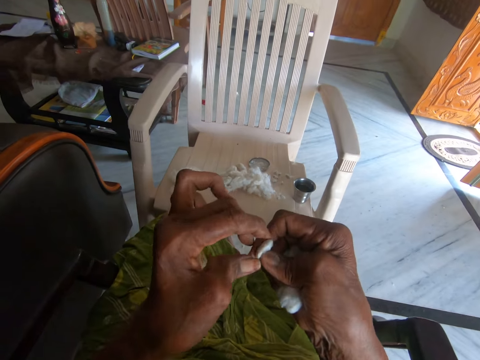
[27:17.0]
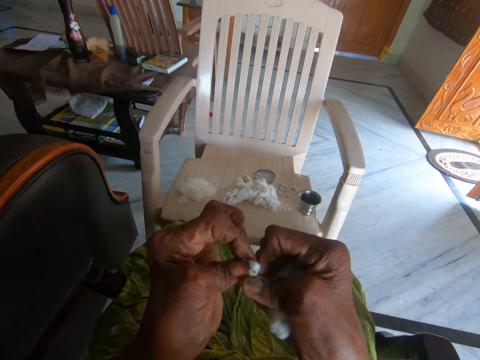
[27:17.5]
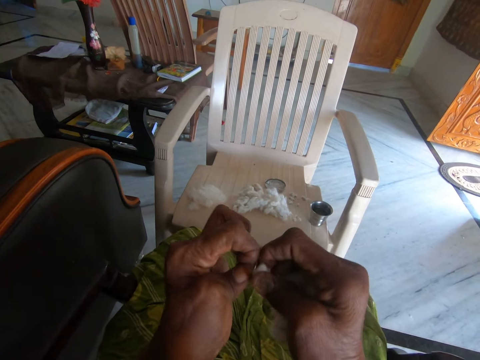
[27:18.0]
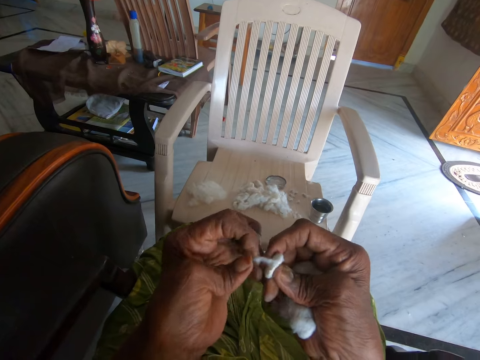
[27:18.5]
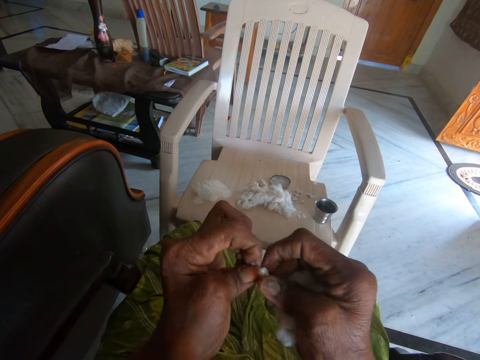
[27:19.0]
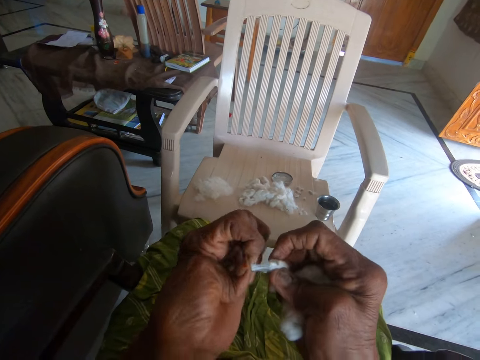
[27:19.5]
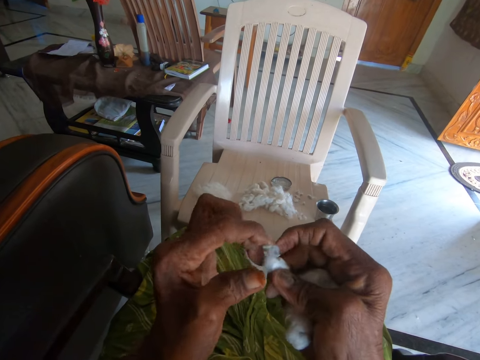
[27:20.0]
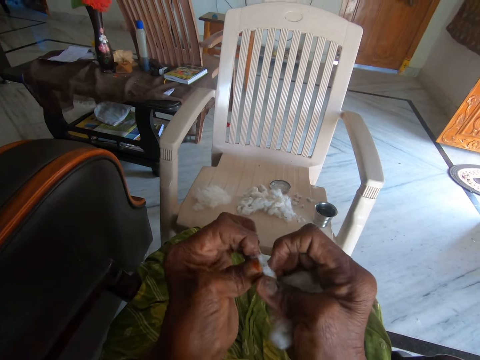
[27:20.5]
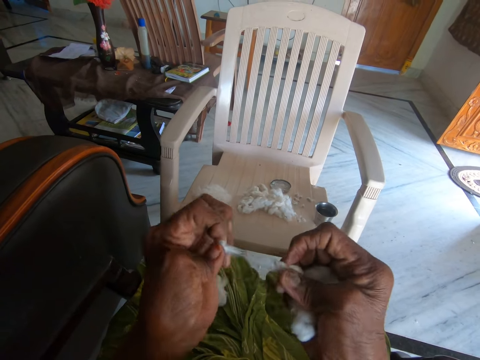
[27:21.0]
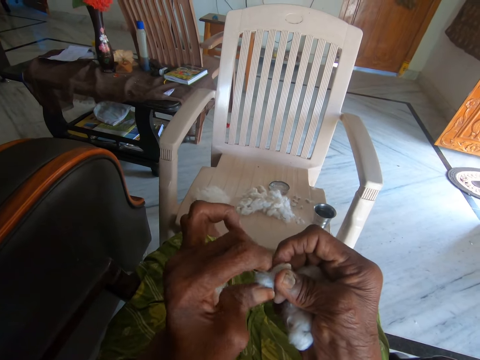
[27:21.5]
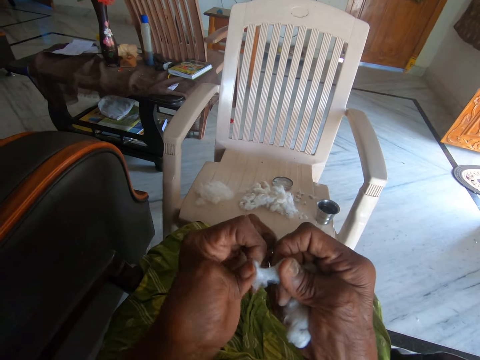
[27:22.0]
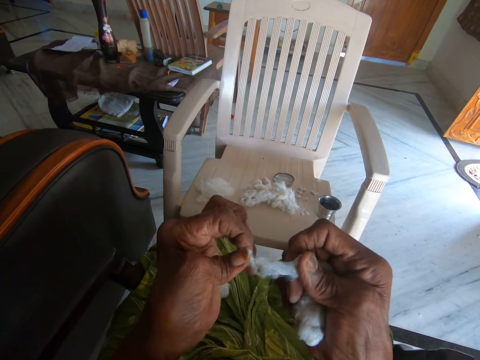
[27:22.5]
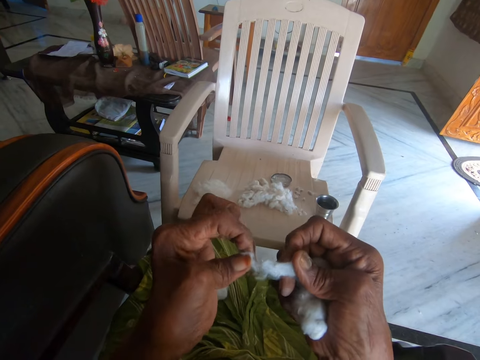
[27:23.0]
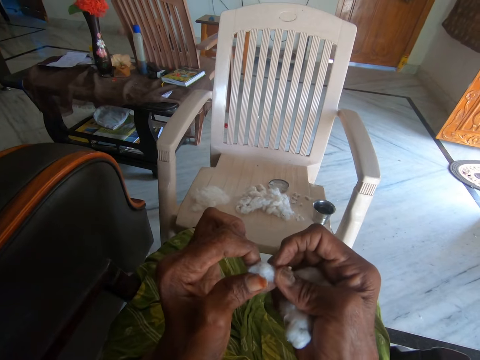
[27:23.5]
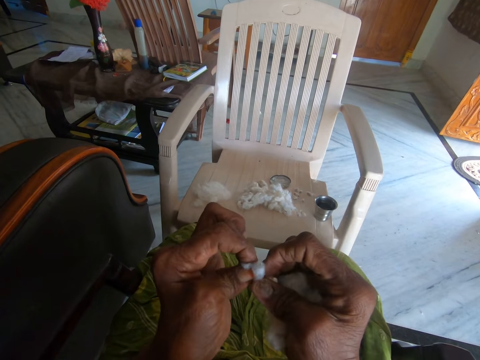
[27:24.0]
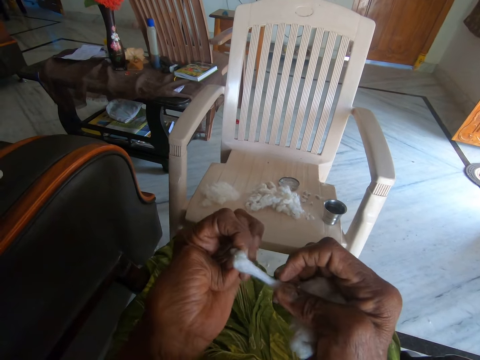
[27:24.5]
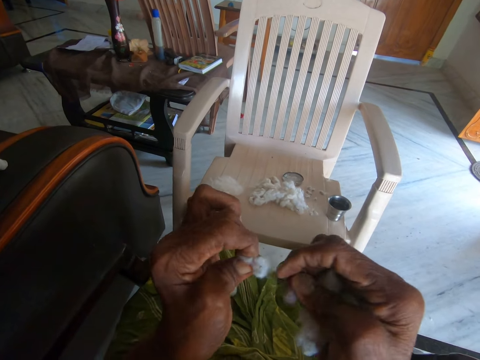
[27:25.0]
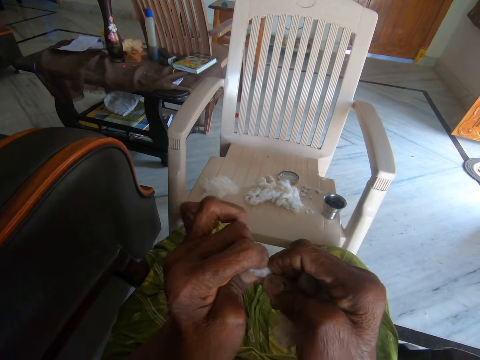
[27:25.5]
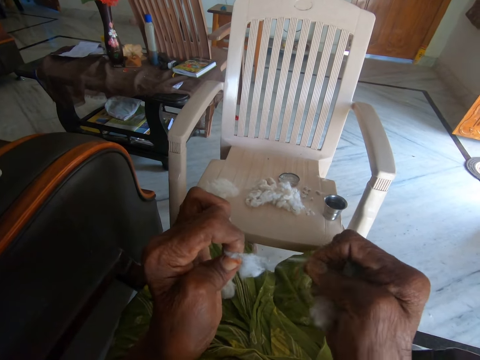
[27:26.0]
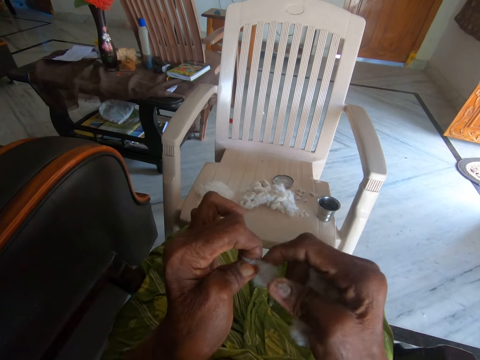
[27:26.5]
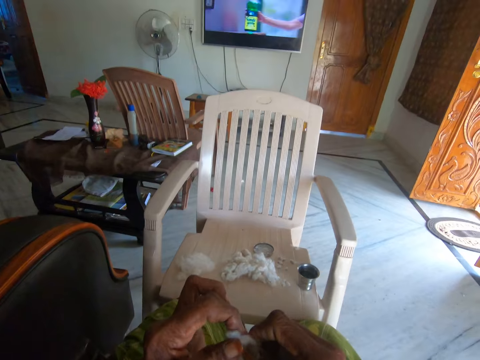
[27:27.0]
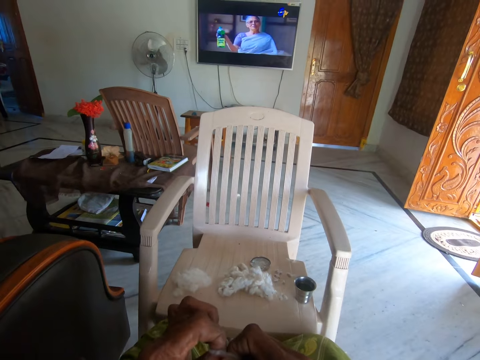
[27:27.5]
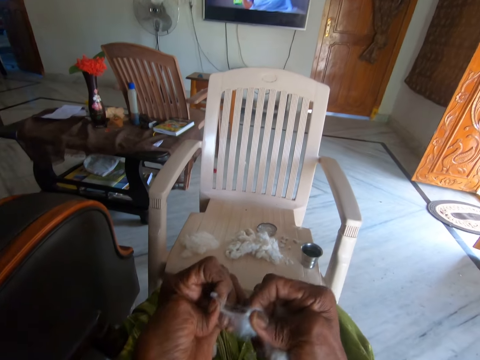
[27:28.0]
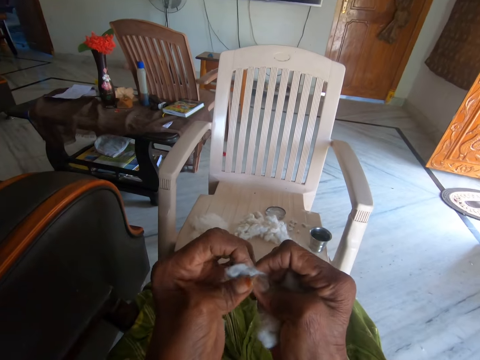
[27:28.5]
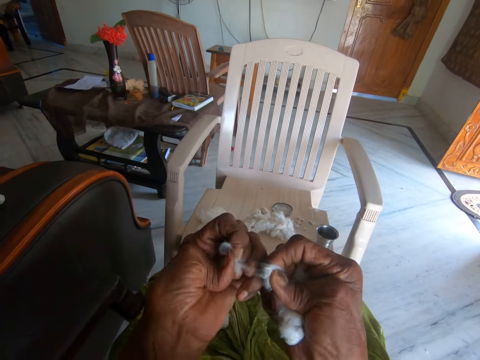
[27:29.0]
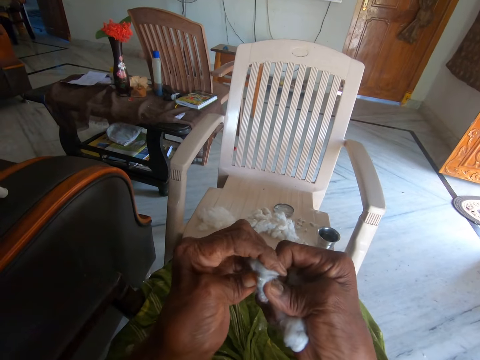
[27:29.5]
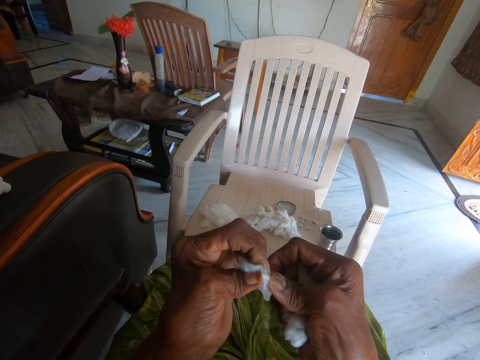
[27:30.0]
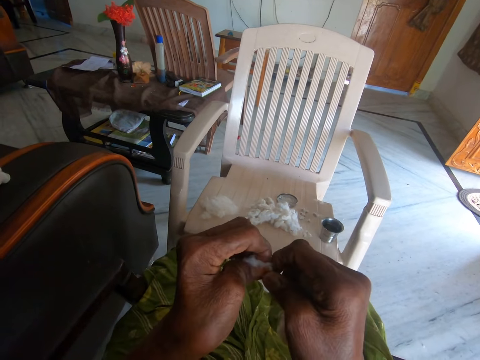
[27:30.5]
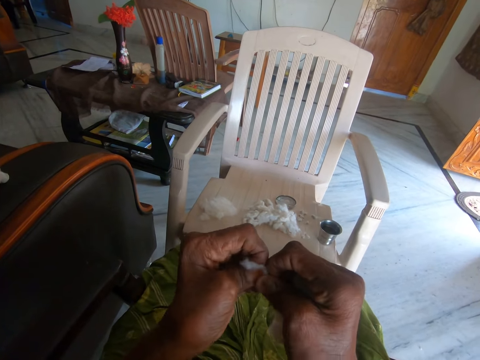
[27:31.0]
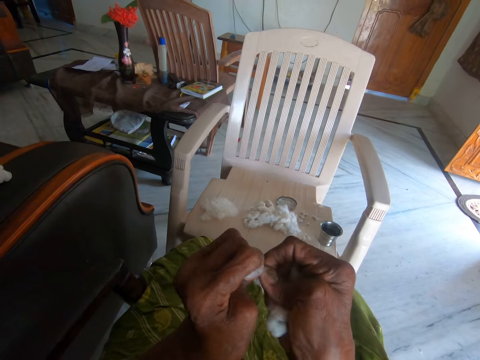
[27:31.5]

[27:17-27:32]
The camera wearer separates the other cotton with her hands. She drops a cotton wool piece. She tears the cotton wool. She drops the cotton wool pieces. She tears the cotton wool.

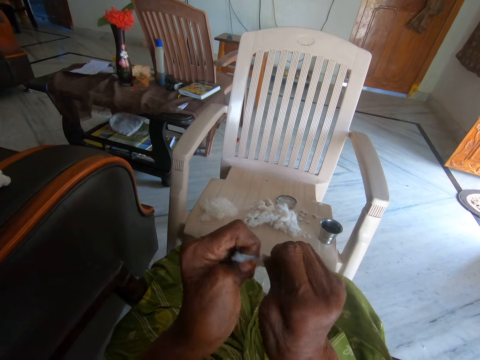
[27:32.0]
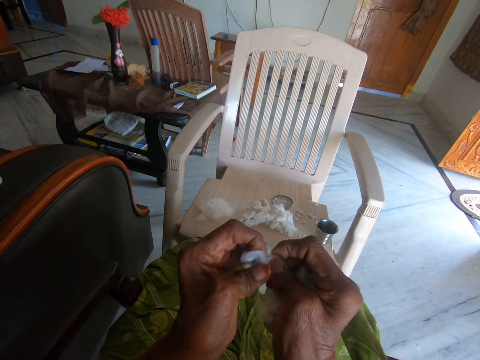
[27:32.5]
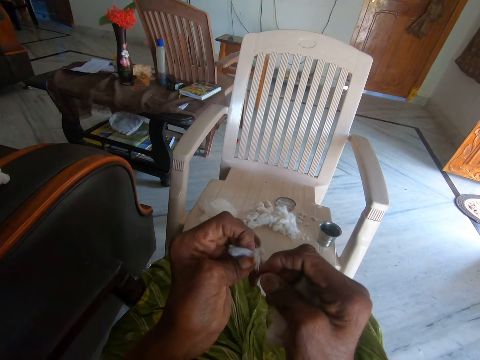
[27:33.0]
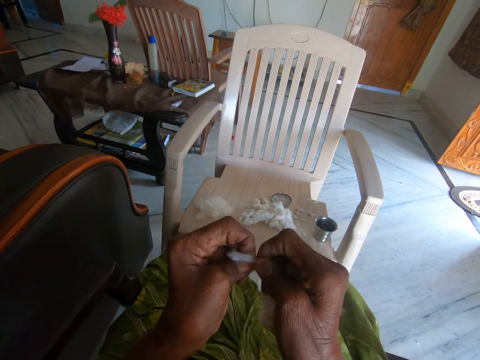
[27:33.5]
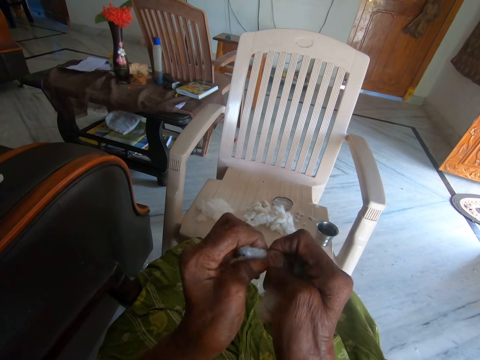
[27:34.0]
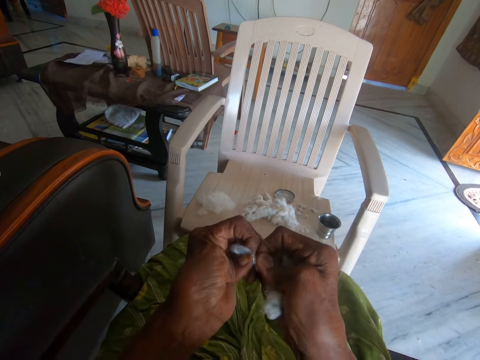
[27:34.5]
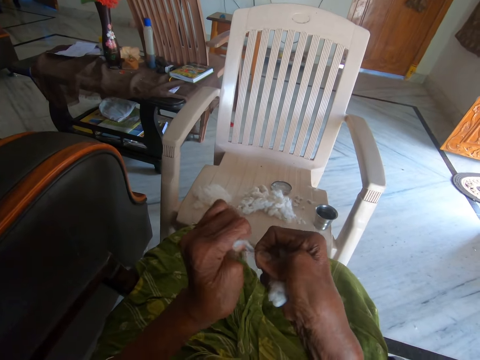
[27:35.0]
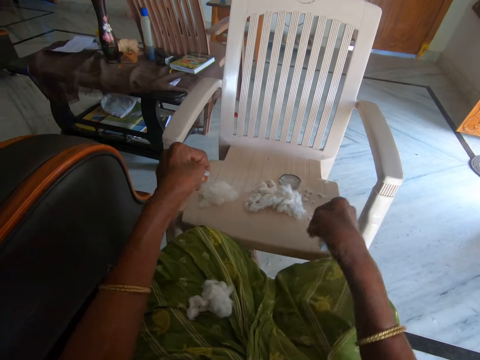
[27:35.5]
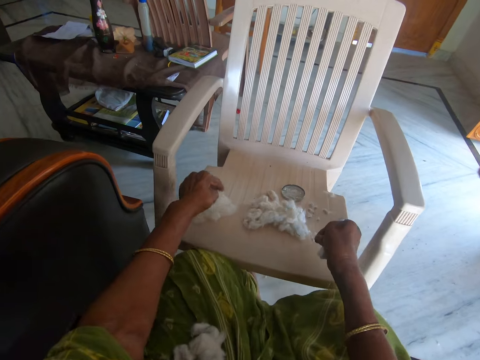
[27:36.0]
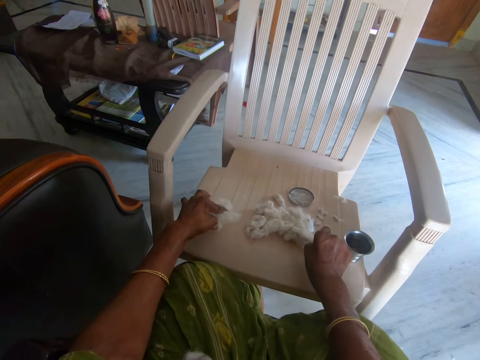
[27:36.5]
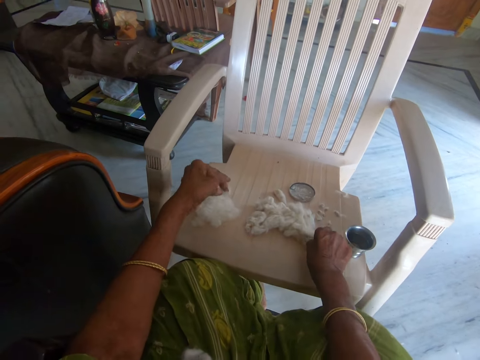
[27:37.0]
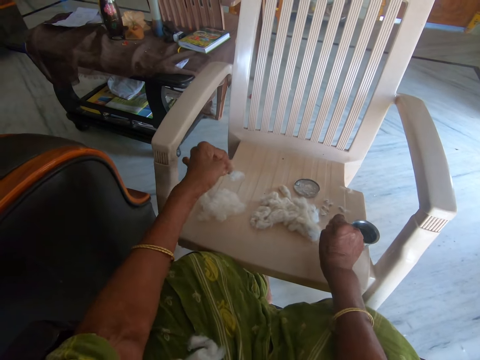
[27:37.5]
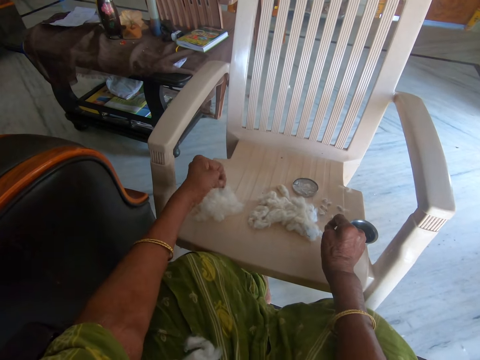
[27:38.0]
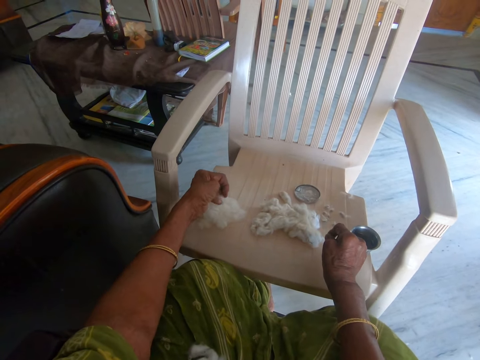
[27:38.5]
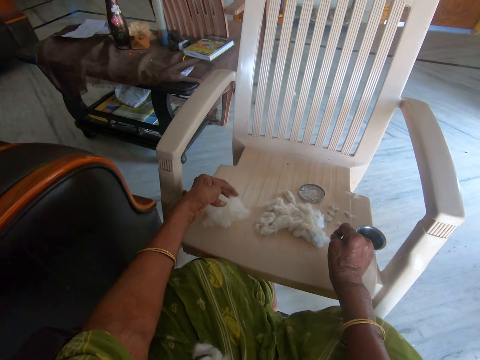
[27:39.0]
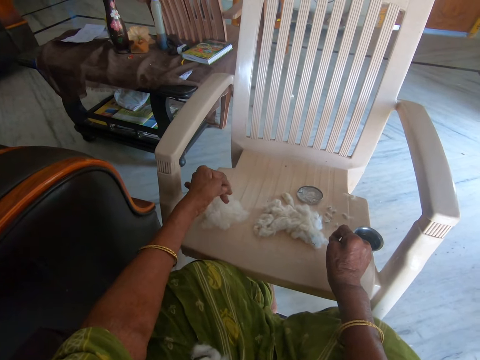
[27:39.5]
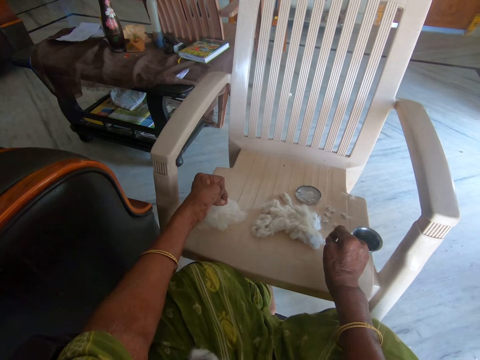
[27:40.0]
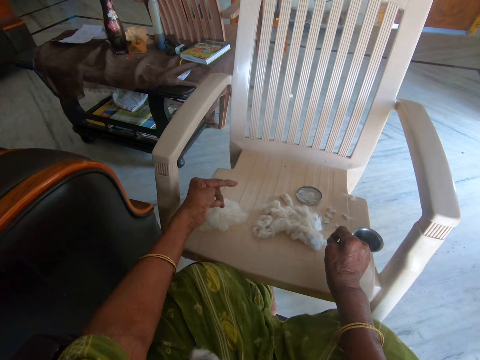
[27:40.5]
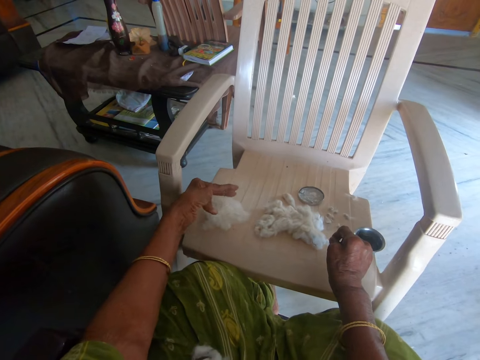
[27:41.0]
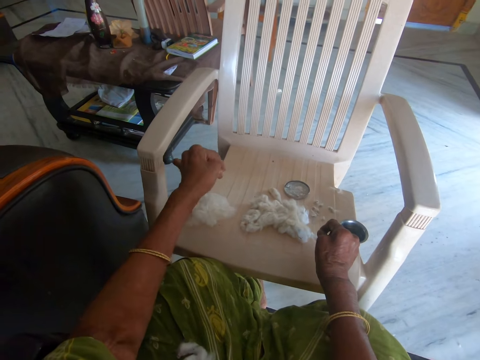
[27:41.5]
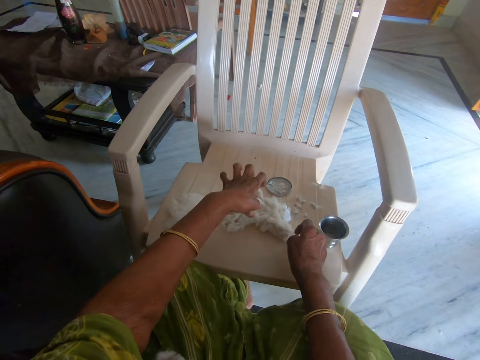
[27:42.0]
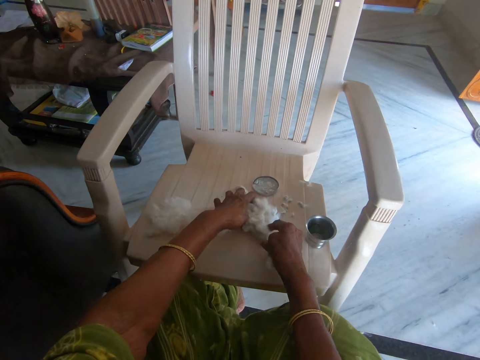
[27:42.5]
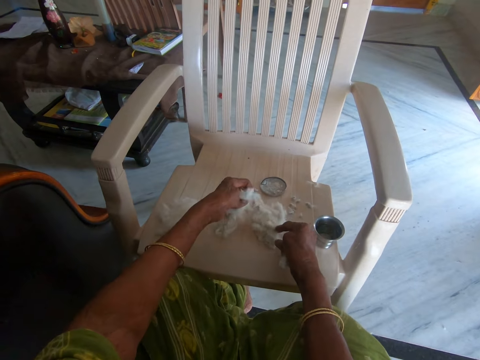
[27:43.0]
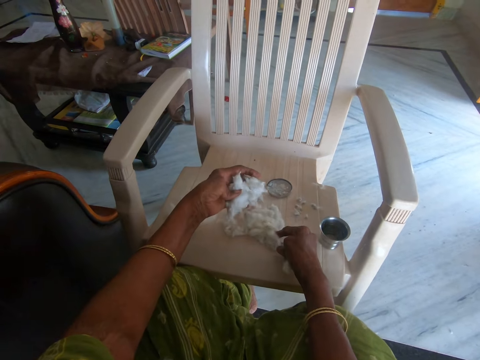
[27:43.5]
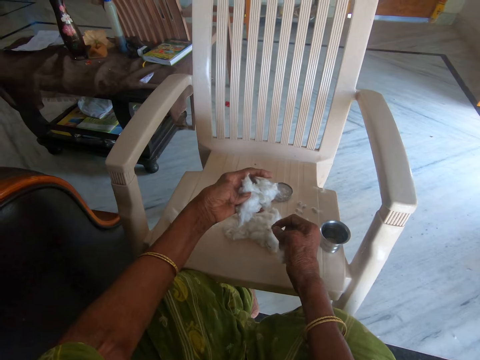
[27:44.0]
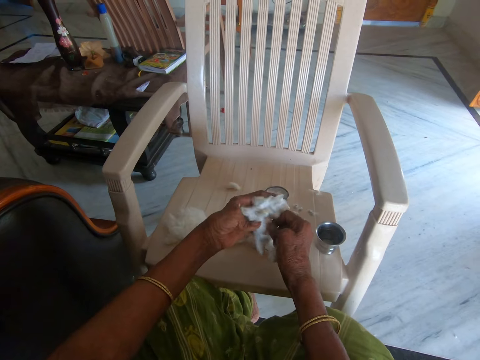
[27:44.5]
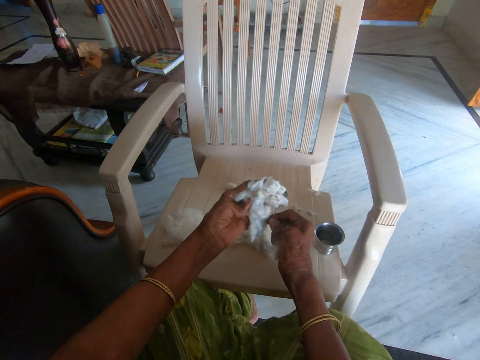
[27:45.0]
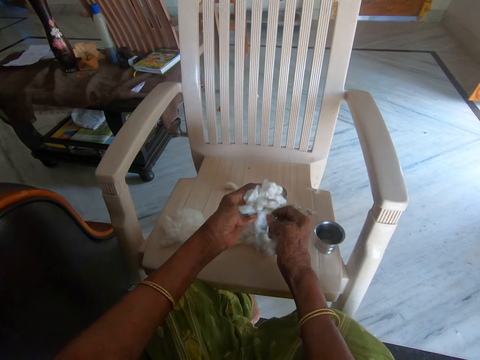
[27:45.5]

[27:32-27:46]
The camera wearer drops a part of the other cotton on the chair with her right hand. She drops the separated cotton on the chair with her left hand. She rubs her fingers. She picks some cottons or cotton wool pieces from the chair with her left hand. She separates the cotton wool pieces.
